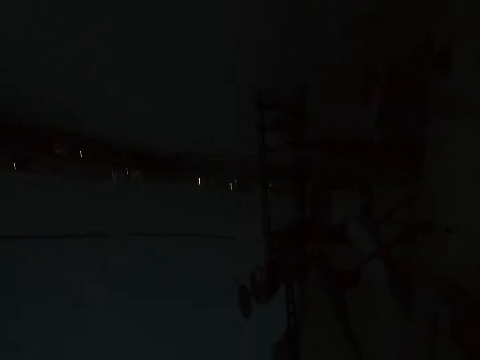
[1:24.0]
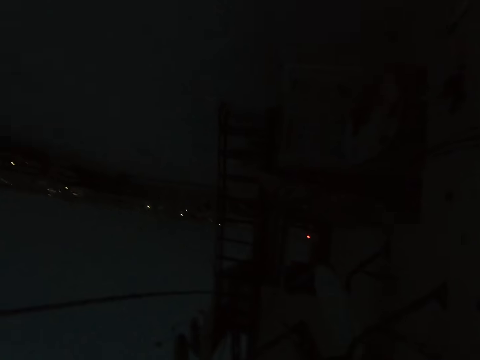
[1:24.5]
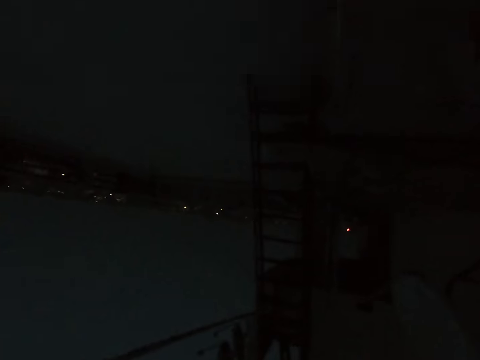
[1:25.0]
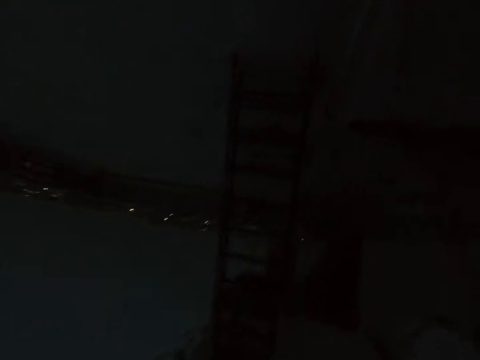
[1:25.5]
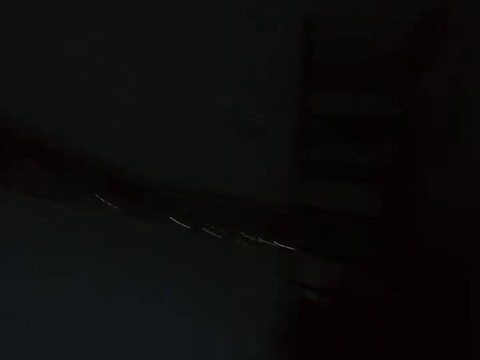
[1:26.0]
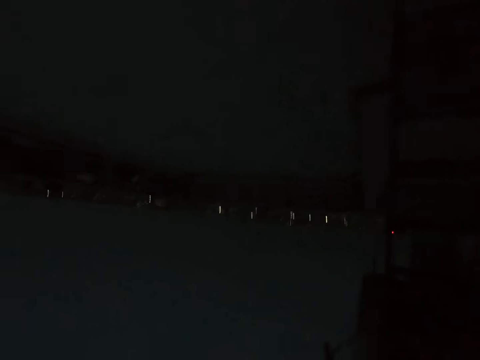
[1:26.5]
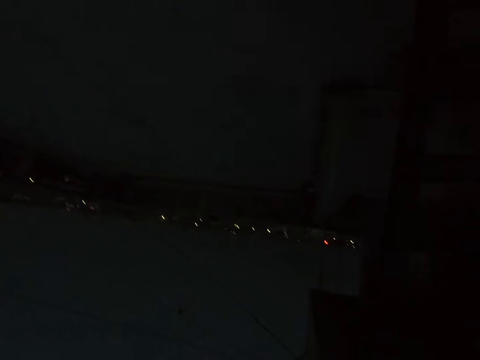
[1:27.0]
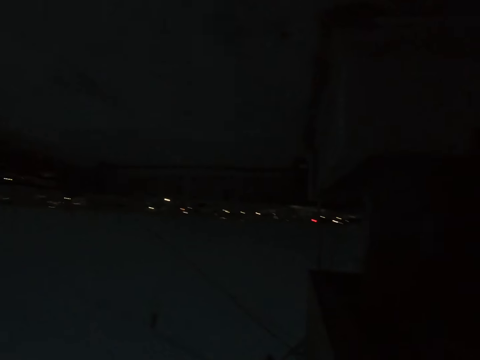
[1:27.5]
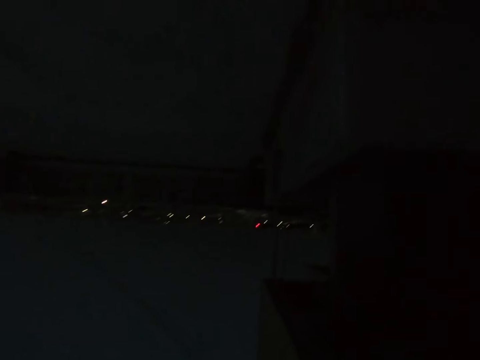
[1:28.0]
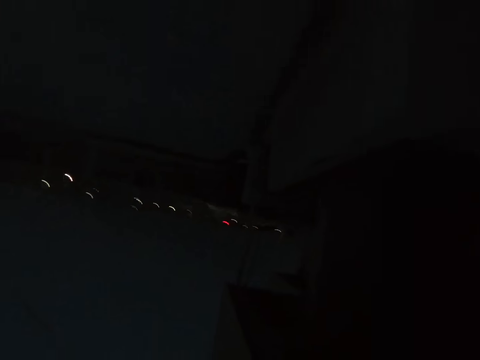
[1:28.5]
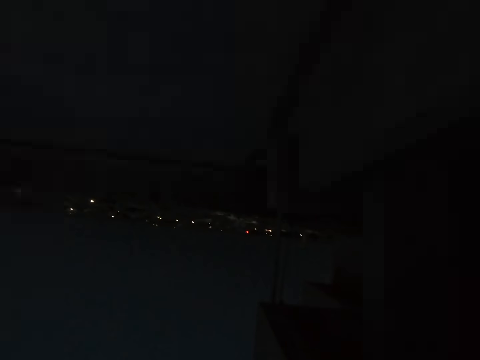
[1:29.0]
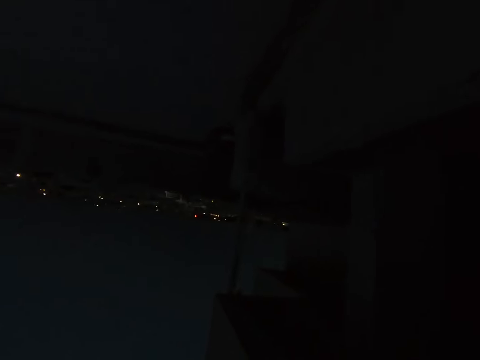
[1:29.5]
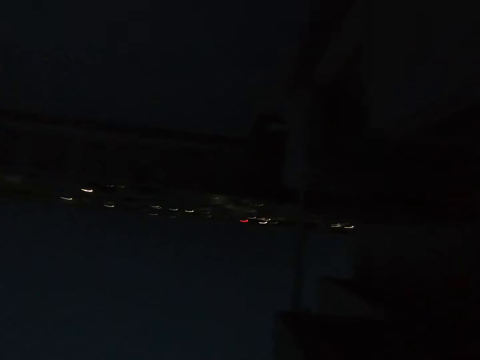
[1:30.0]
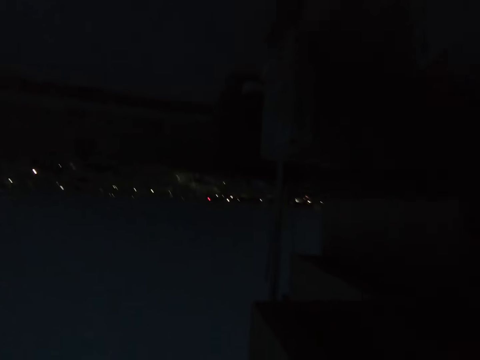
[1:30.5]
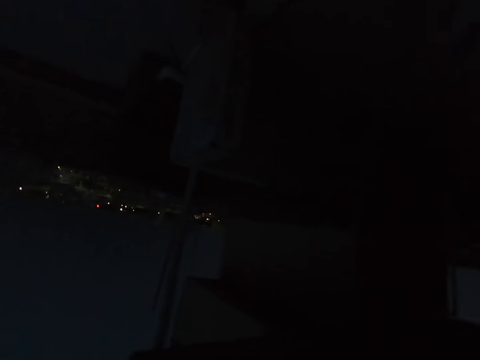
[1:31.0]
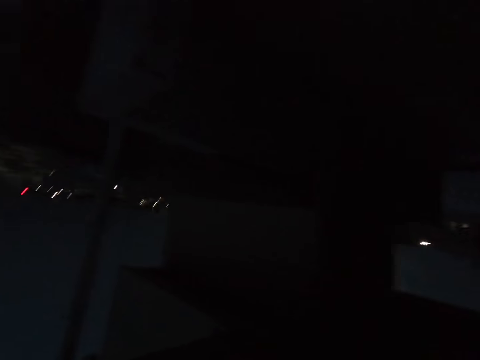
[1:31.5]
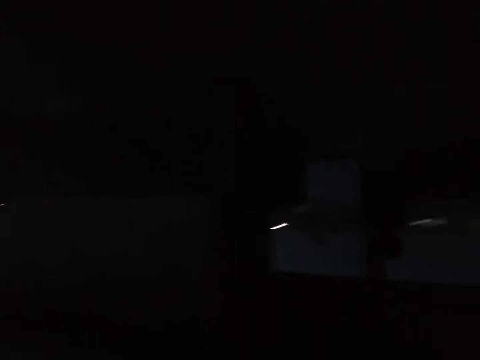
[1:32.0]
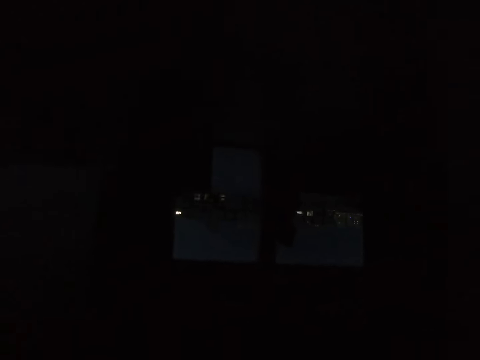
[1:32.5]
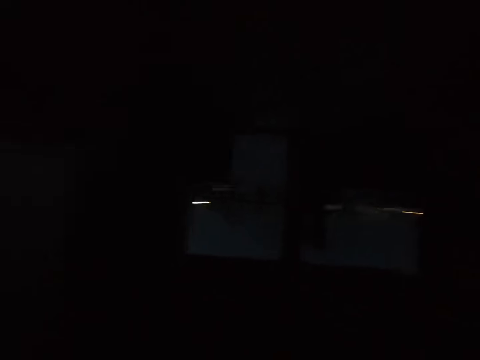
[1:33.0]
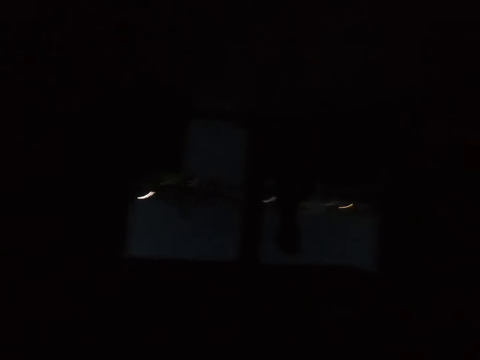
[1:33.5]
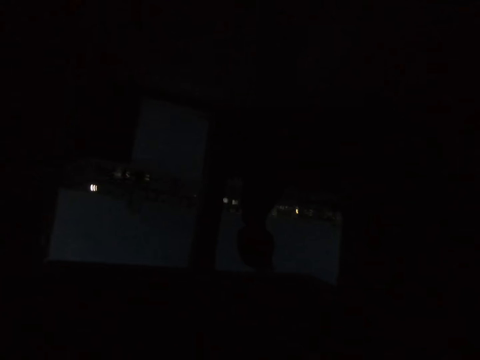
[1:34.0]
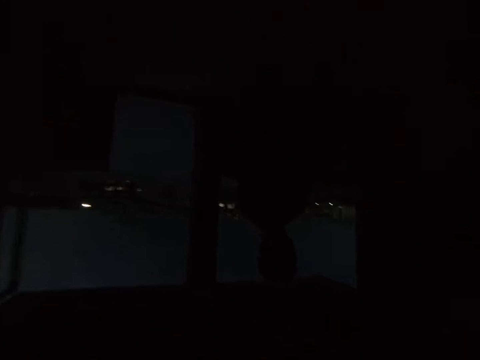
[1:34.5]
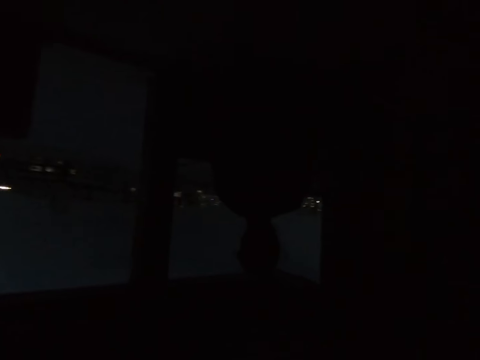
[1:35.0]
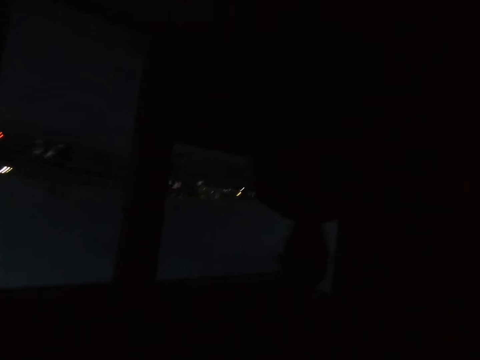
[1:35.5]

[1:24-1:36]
The camera wearer moves around. A woman talks to the camera wearer.

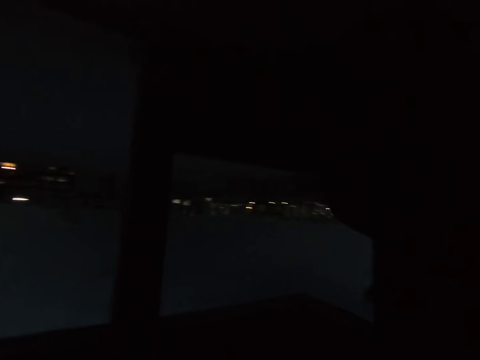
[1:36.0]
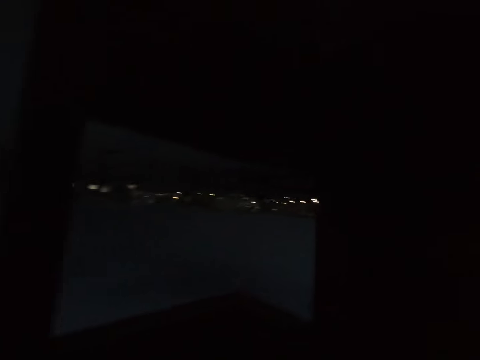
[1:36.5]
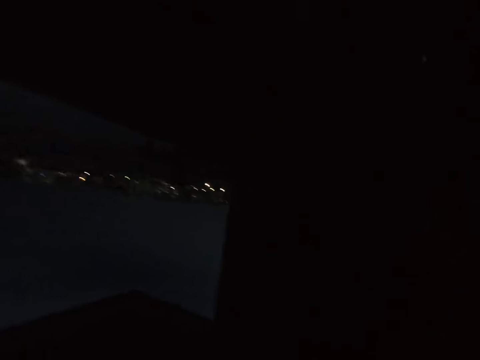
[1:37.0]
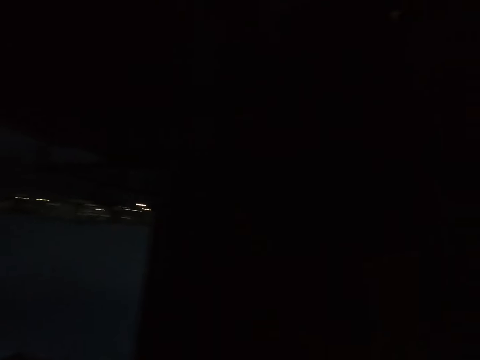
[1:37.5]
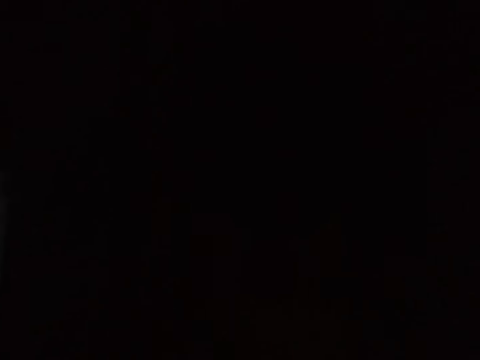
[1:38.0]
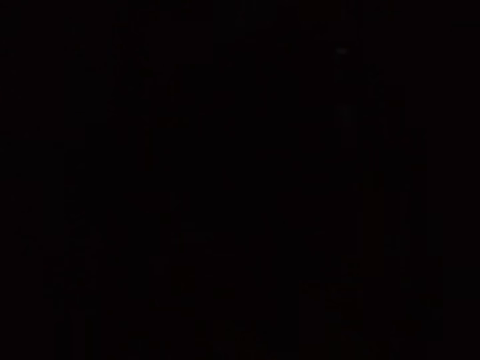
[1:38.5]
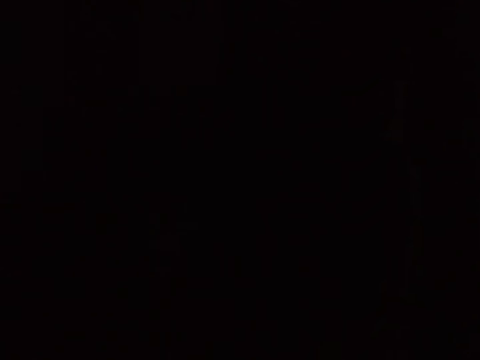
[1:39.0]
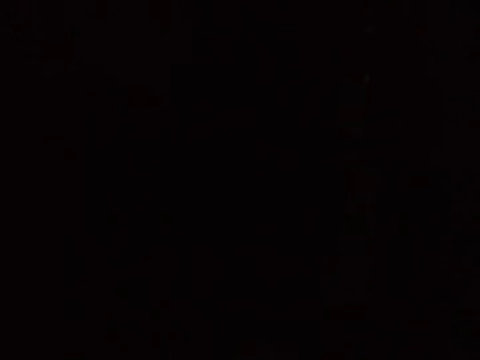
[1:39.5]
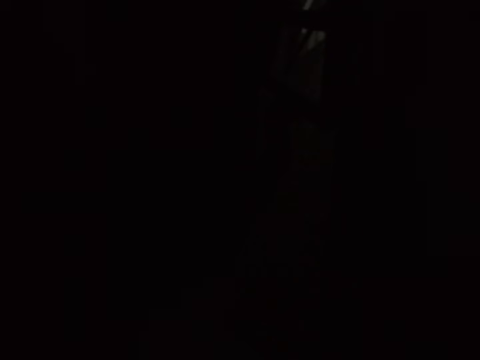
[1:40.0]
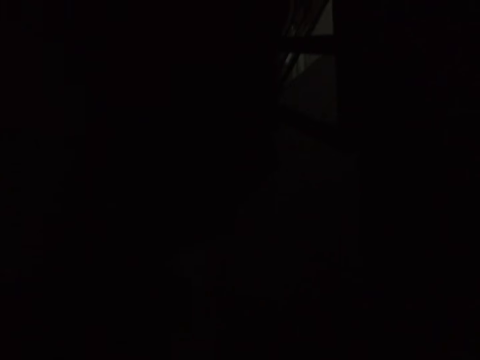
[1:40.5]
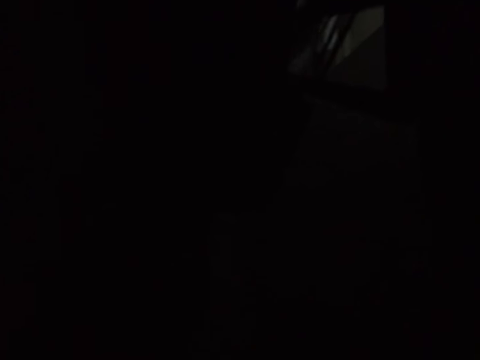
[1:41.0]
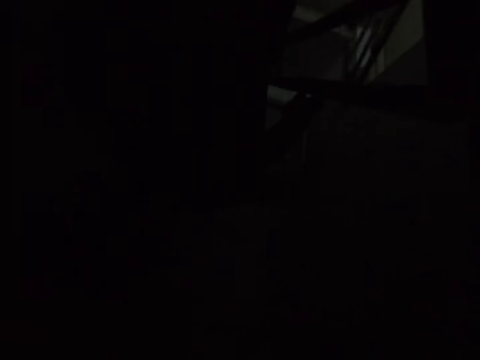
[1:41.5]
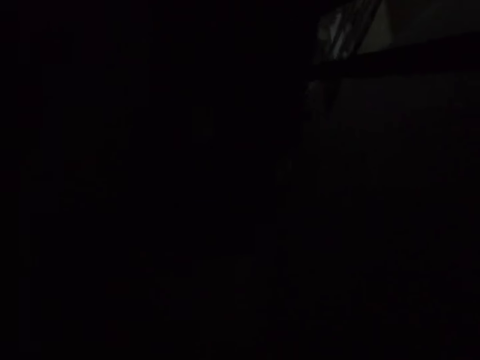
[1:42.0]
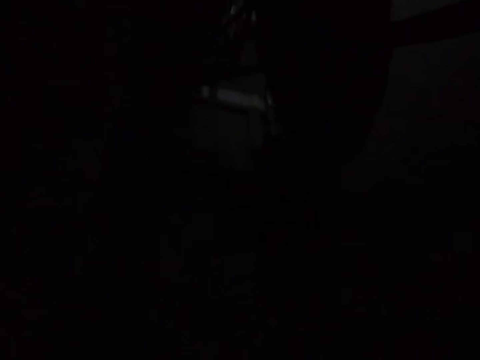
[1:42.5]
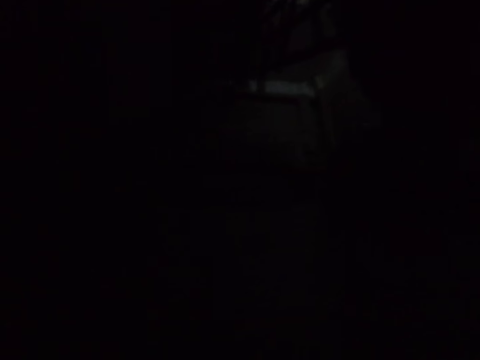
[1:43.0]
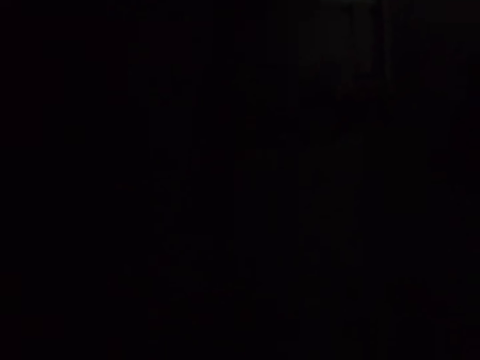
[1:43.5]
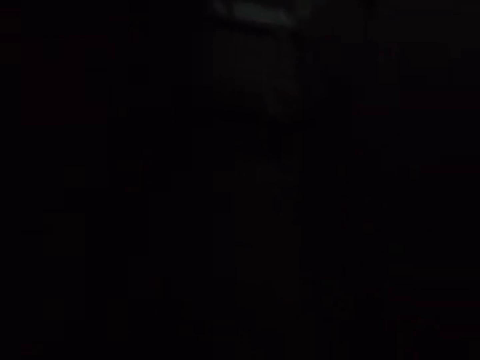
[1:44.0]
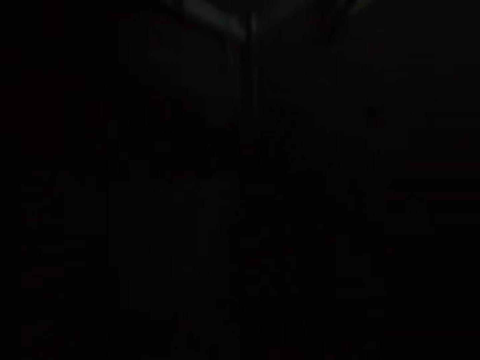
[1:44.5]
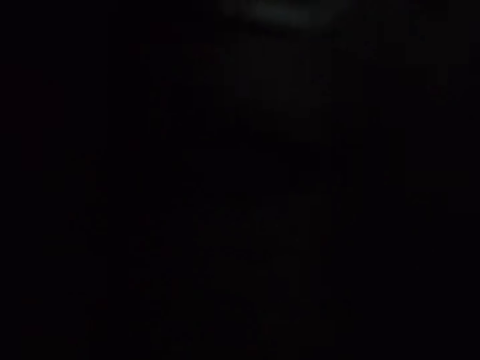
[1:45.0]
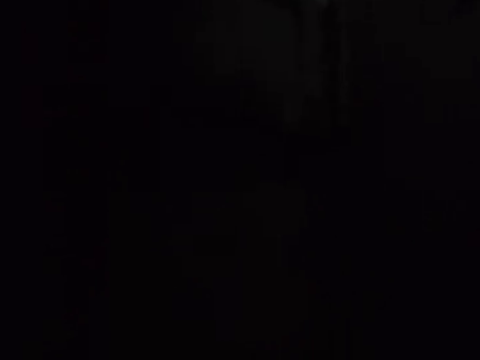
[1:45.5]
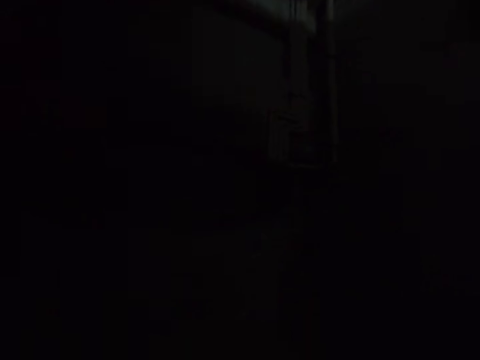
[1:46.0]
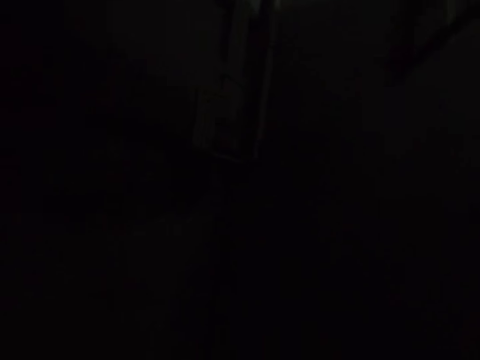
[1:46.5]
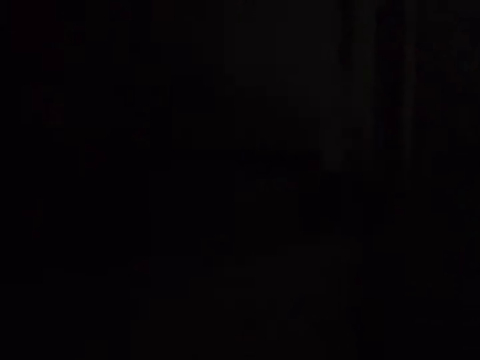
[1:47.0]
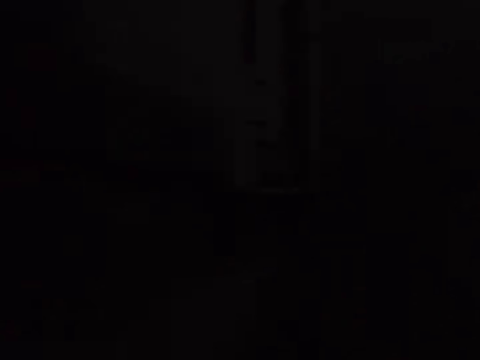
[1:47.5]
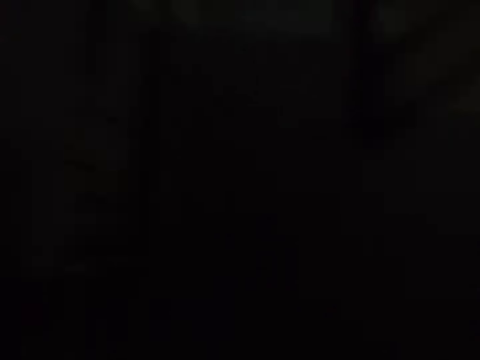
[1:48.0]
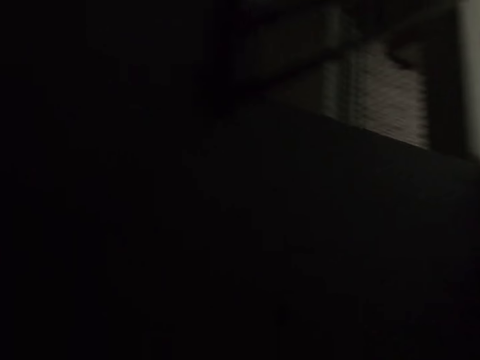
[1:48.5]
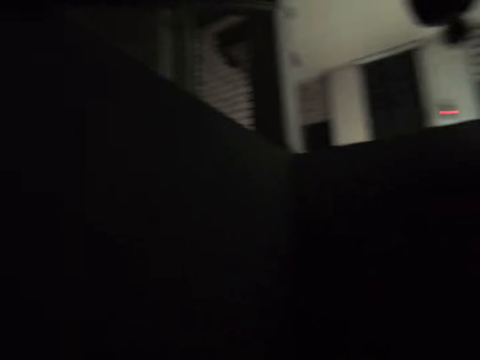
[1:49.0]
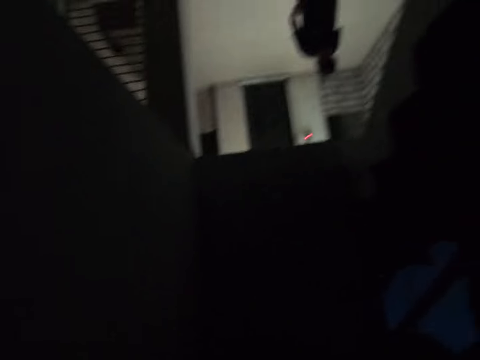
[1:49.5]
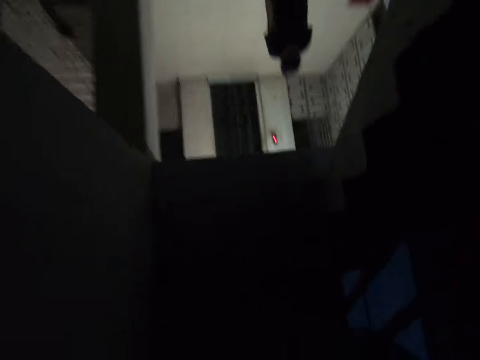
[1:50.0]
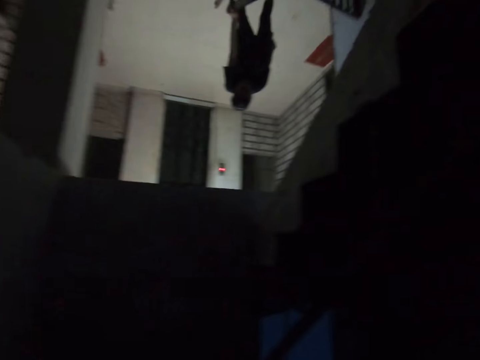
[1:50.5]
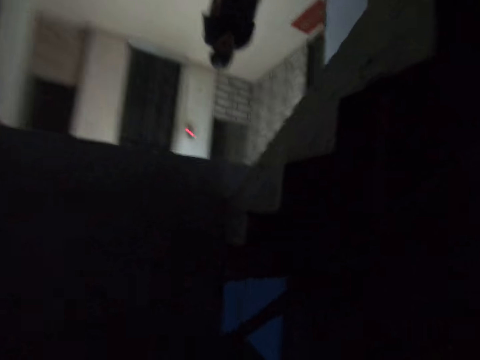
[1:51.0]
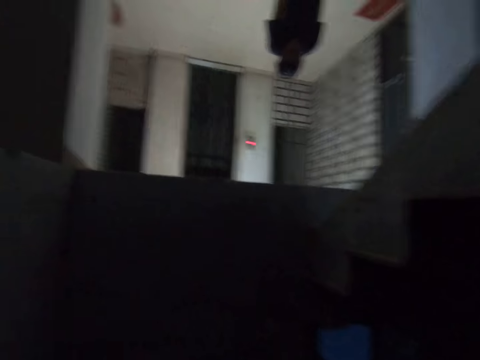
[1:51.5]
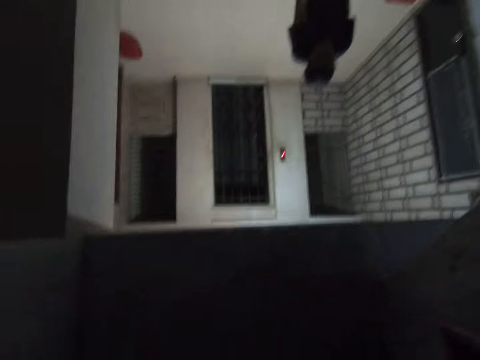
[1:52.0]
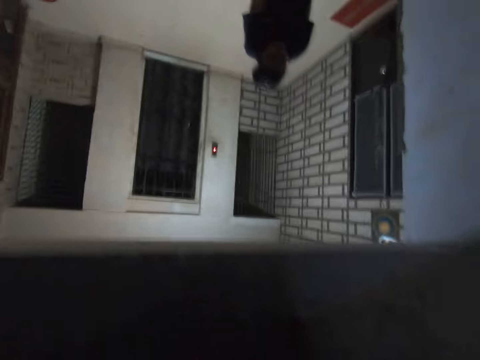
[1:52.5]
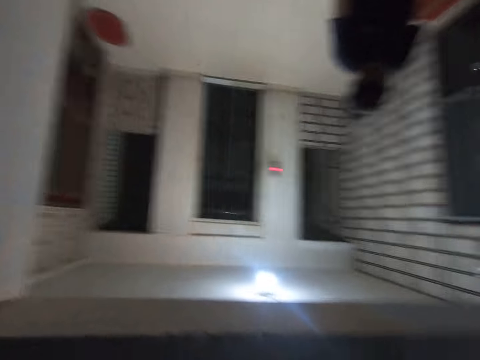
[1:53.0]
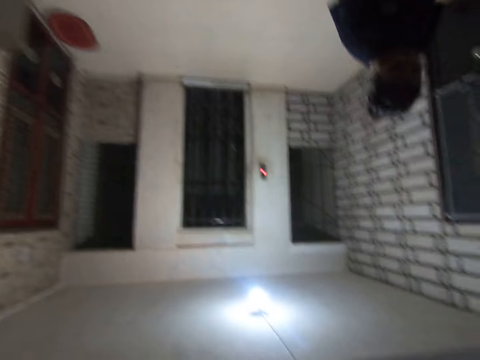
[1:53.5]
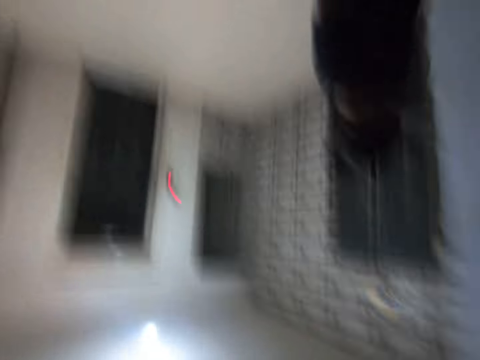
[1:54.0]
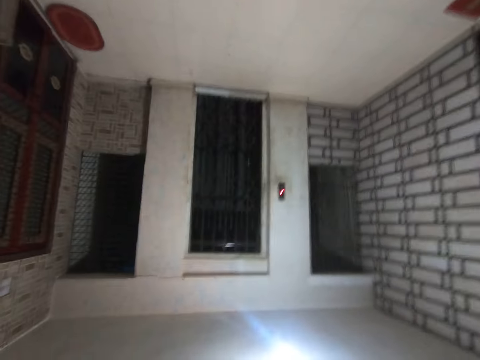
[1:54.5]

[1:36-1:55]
The camera wearer talks to a woman. They walk upstairs.
